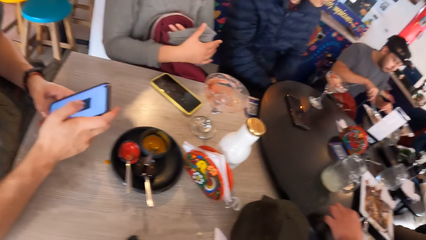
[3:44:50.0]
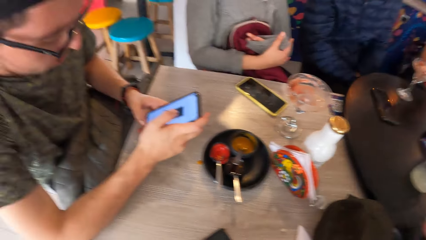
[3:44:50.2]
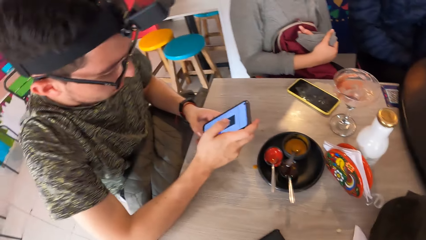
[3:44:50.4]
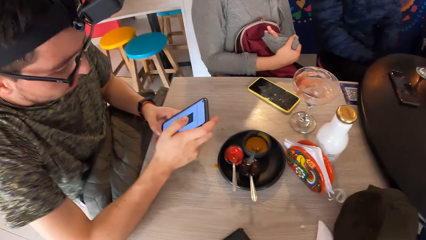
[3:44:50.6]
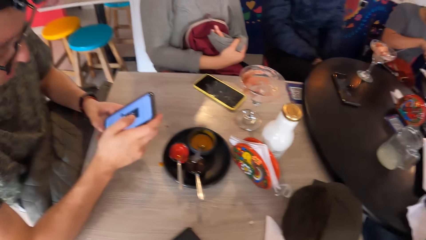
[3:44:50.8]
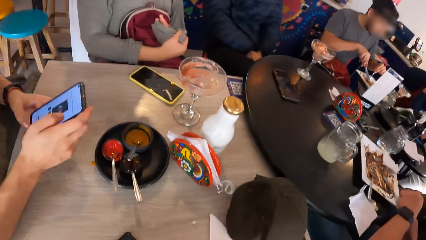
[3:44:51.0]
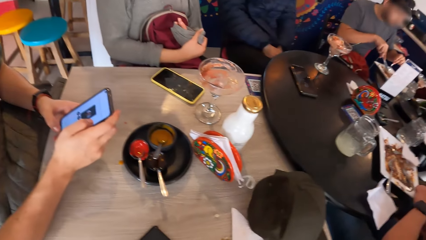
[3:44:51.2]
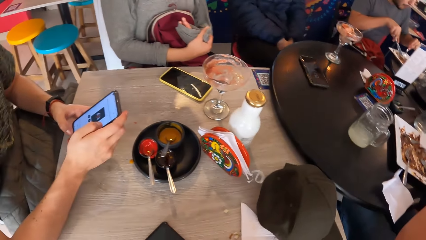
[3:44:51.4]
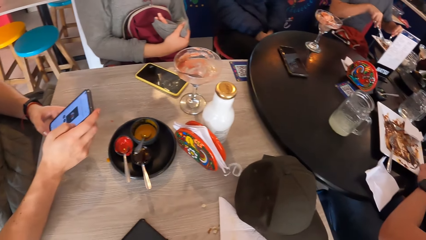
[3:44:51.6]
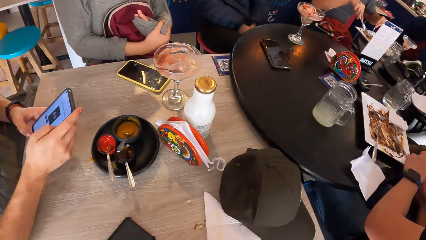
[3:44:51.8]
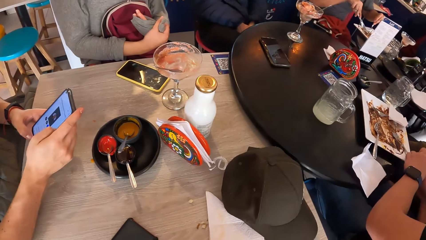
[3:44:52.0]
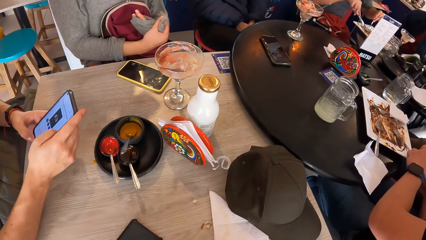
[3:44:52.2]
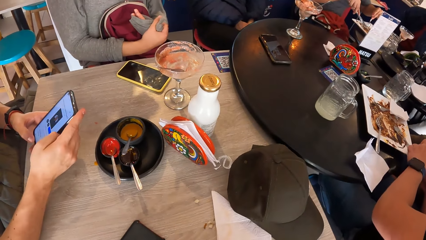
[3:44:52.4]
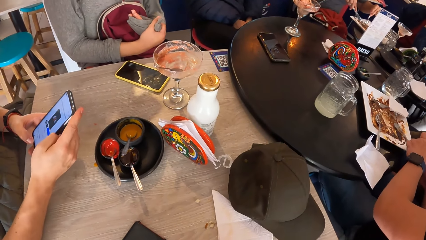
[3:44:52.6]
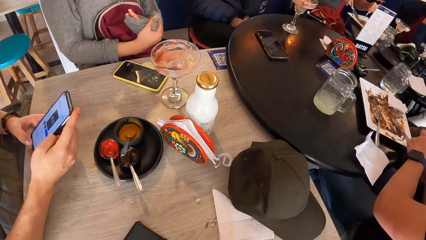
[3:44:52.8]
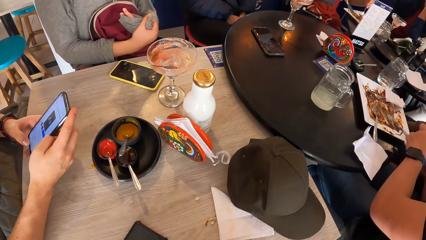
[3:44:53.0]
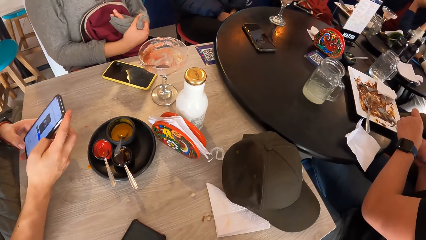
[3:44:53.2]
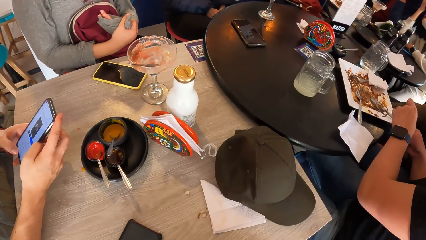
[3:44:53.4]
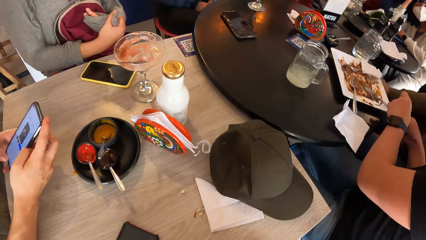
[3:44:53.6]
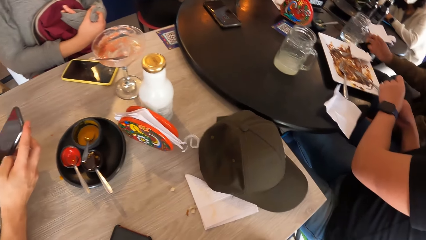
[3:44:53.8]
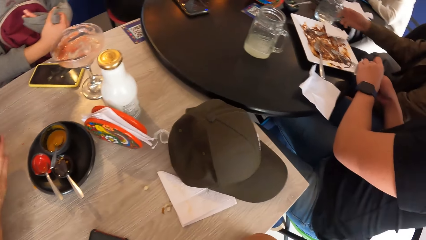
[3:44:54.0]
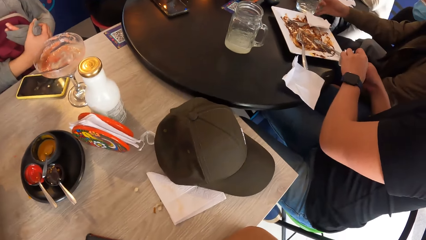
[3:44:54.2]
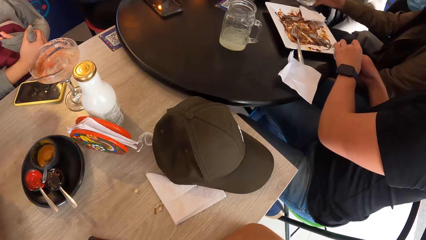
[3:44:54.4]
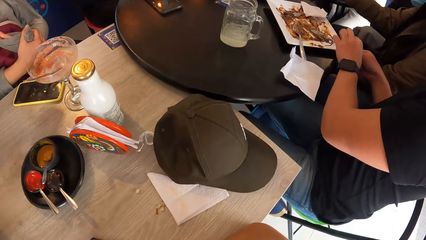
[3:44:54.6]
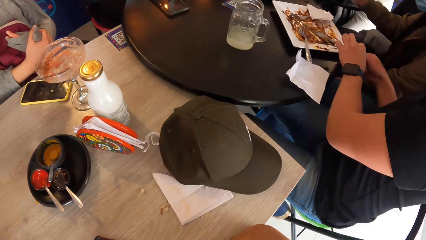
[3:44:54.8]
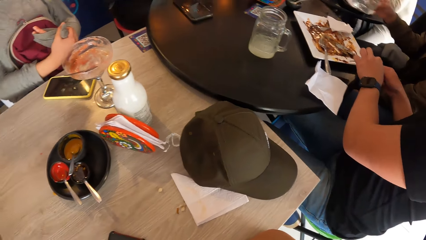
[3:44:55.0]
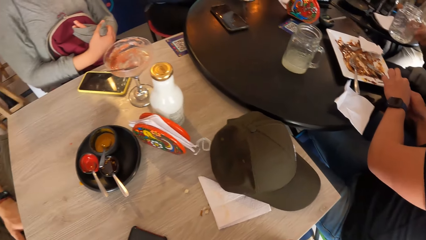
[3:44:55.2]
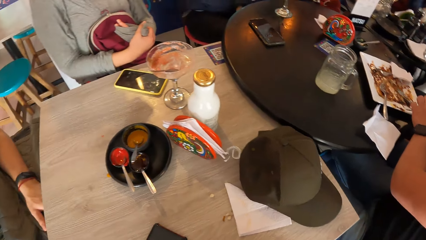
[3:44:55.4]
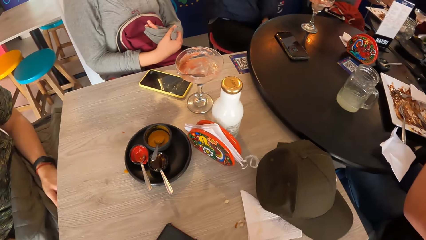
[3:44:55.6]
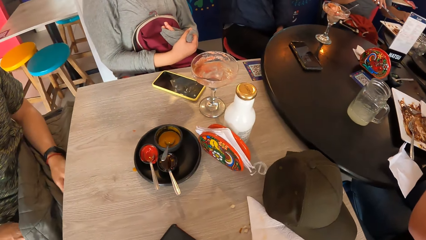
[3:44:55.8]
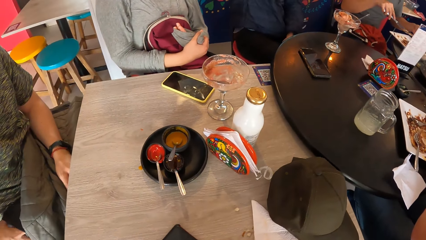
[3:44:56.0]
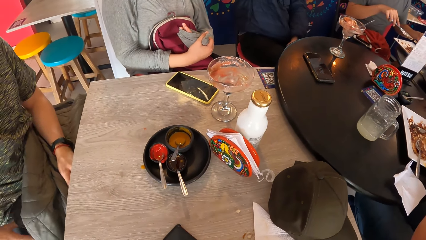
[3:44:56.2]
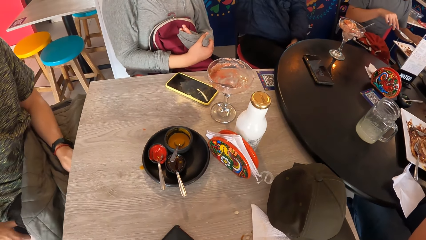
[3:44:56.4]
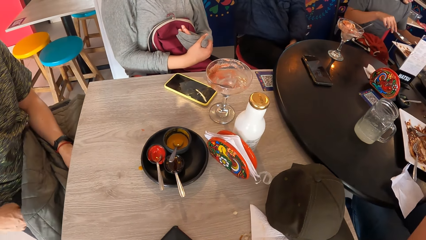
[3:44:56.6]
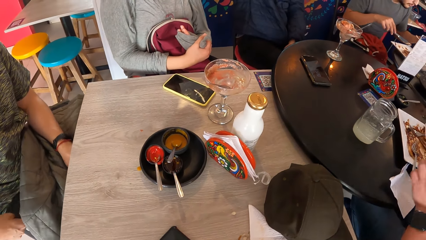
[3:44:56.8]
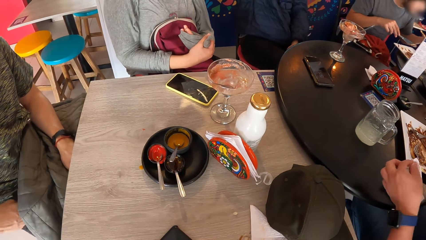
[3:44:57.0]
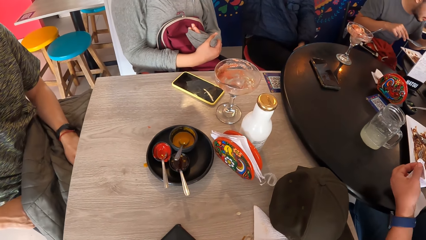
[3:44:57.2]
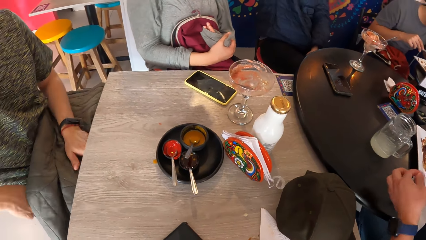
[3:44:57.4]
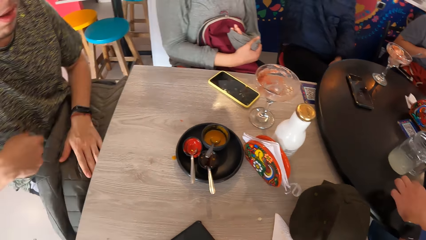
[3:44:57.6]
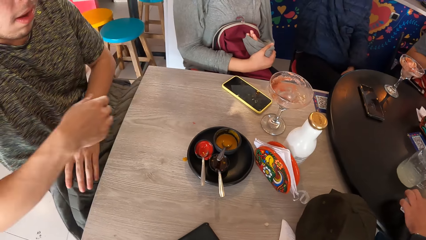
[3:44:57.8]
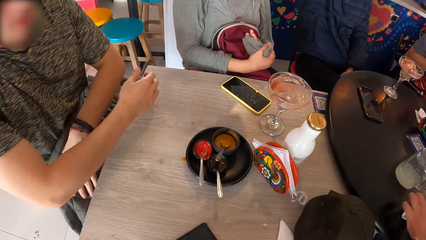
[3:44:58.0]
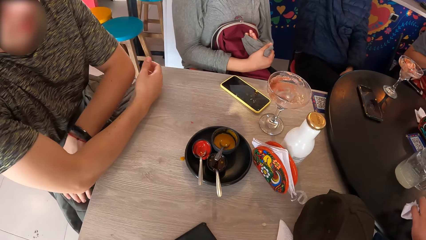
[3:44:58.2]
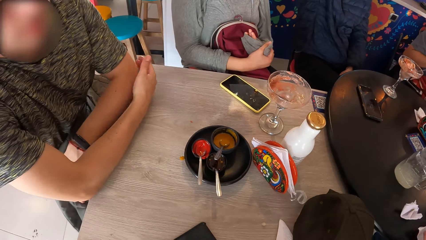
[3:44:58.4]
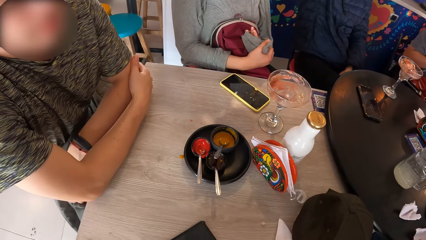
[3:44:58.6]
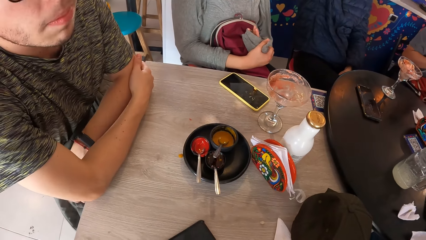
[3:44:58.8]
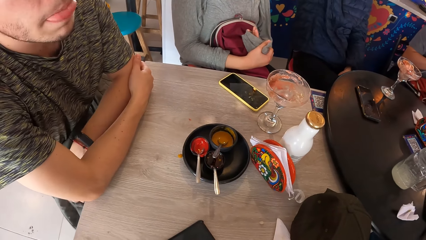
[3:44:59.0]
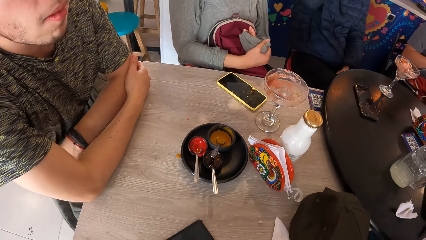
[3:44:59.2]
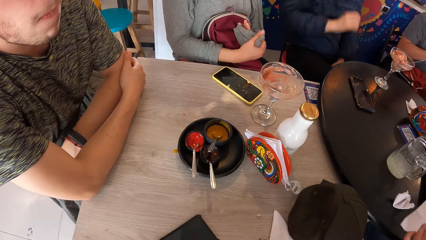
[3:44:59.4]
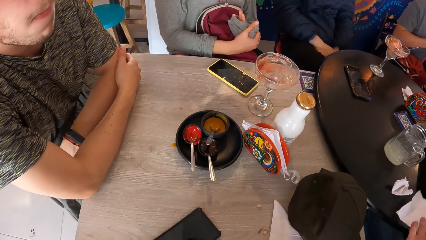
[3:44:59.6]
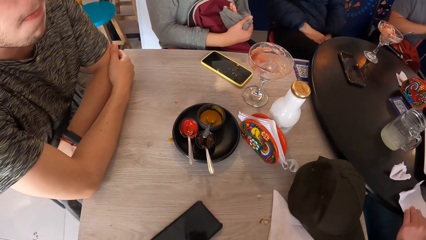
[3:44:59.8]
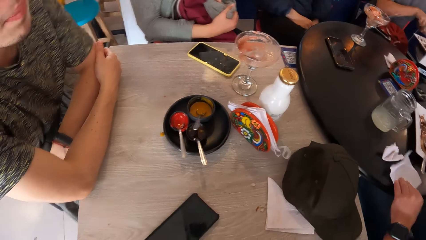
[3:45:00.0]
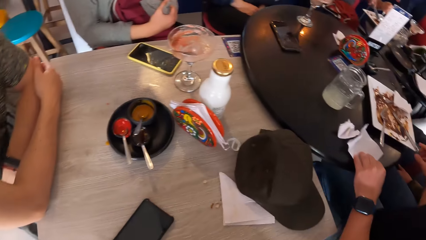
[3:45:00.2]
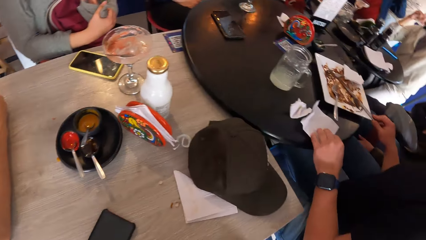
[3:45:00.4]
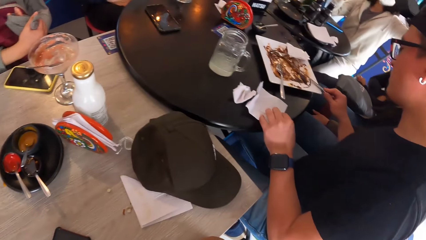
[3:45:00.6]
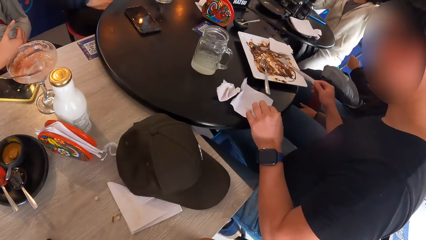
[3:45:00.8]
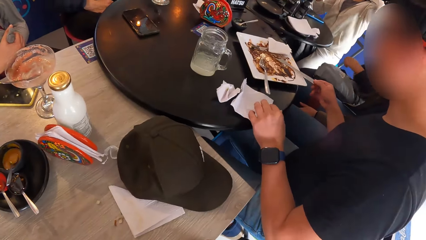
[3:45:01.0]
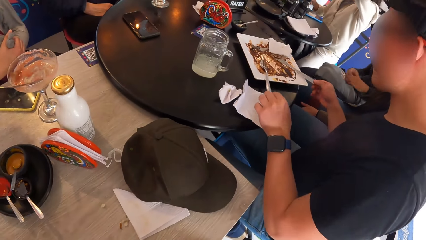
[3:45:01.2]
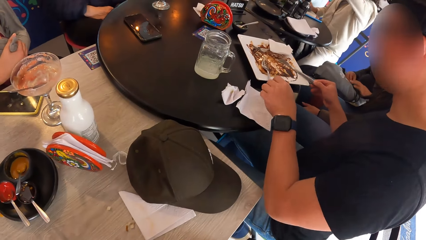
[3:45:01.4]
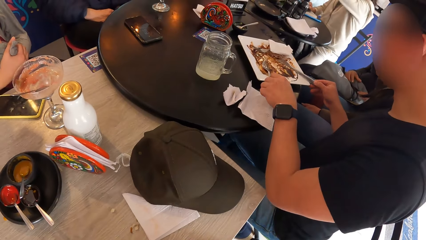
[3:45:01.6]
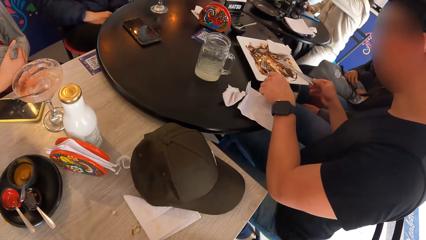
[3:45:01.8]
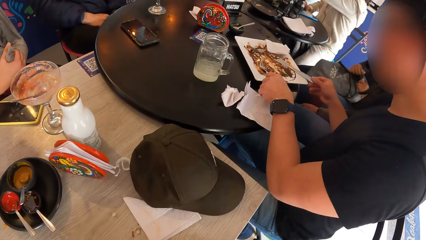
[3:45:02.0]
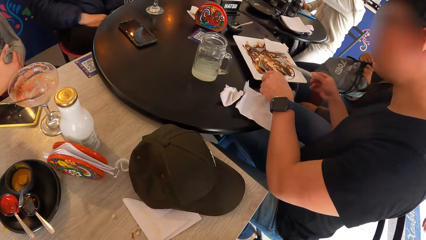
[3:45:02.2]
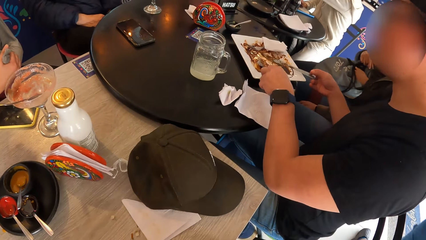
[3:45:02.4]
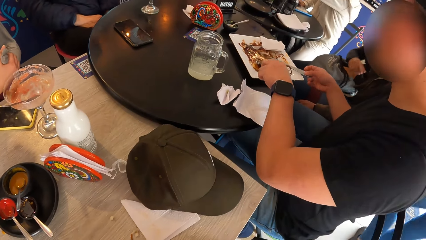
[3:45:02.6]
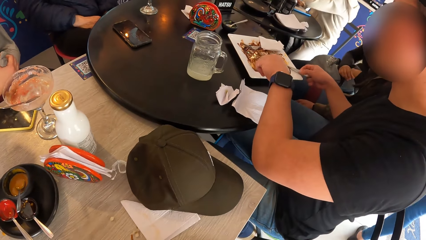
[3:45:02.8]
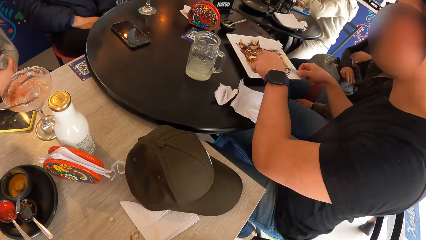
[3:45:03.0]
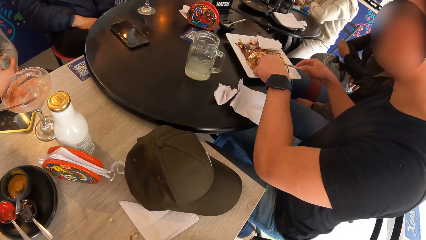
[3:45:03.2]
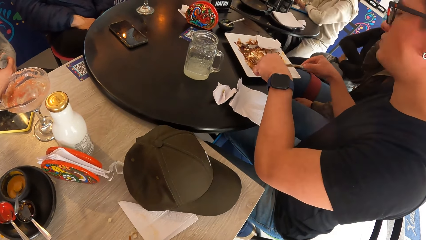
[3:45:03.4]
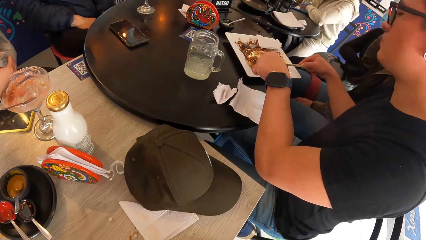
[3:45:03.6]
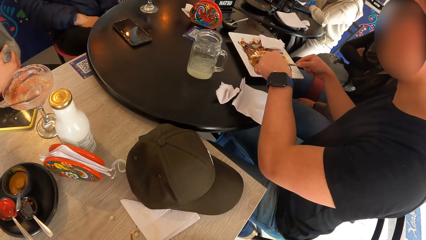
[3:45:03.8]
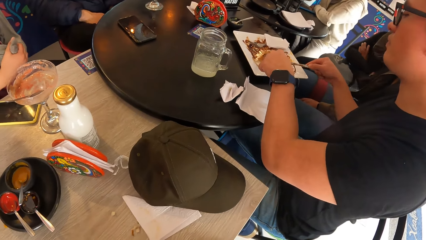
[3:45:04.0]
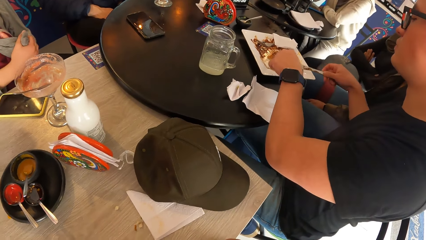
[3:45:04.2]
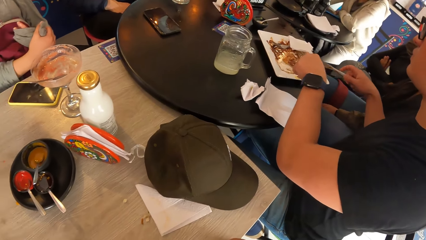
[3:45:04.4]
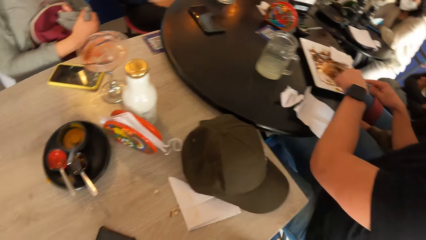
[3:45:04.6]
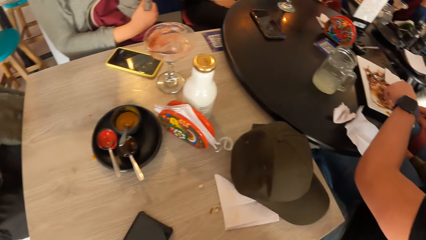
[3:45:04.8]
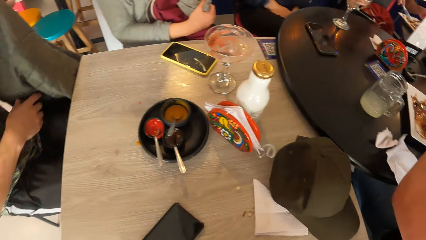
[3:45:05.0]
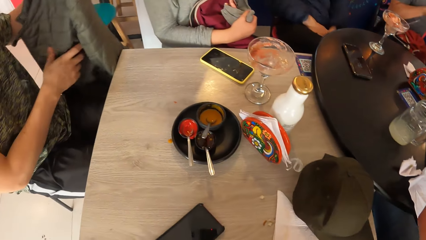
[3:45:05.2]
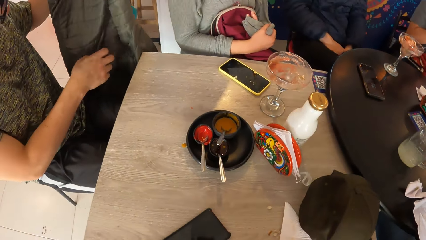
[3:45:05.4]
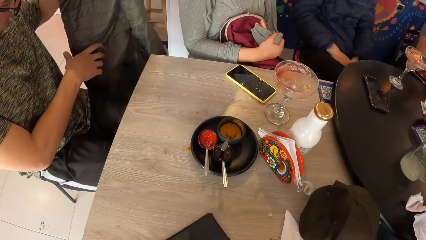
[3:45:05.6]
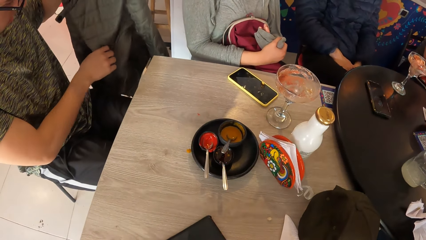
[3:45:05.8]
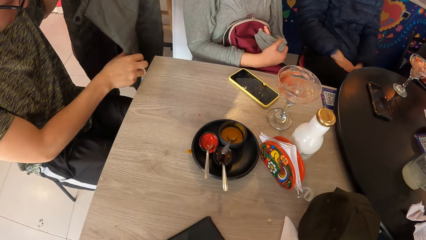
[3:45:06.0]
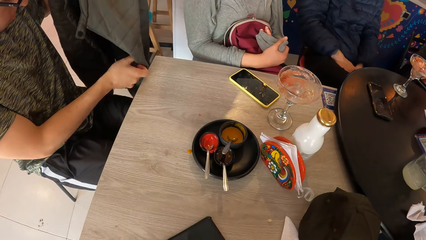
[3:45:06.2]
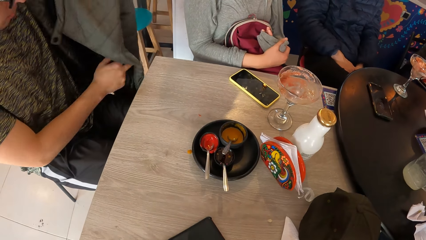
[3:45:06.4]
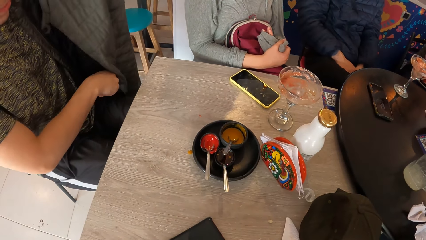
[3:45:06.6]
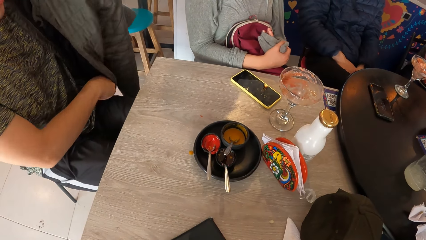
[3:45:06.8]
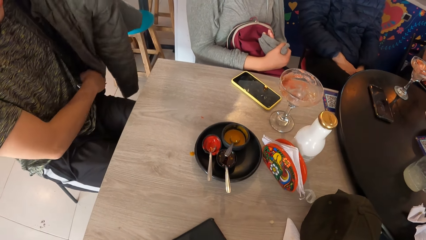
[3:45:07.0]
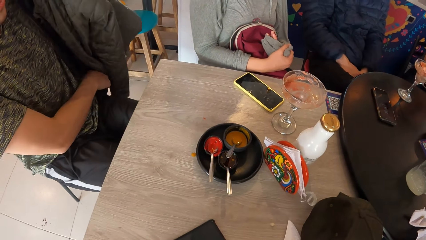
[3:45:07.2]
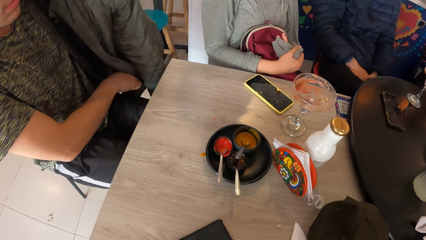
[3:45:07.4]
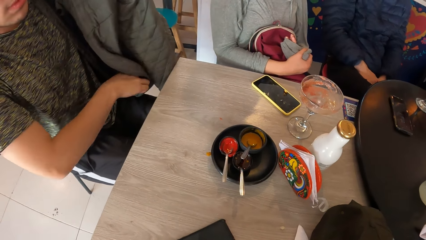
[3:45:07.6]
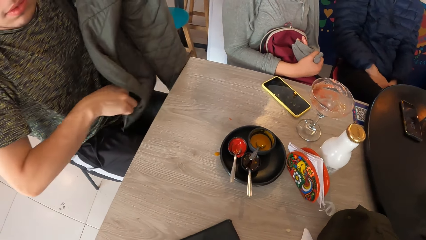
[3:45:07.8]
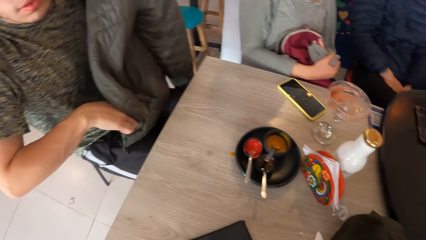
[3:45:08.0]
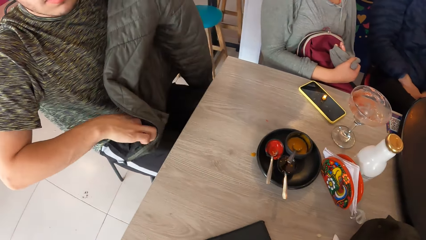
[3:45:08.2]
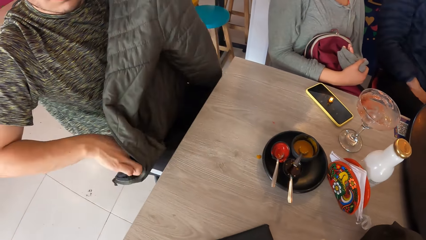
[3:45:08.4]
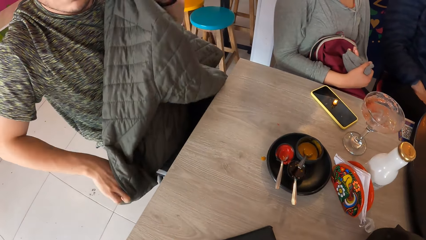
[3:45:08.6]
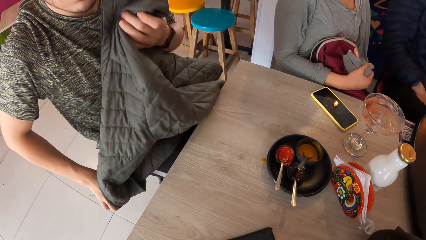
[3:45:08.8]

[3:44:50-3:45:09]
A man operates the phone. The man moves hand. Another man uses the cutlery on the plate with both hands. The first man moves the jacket and puts his right hand inside the jacket pocket.
